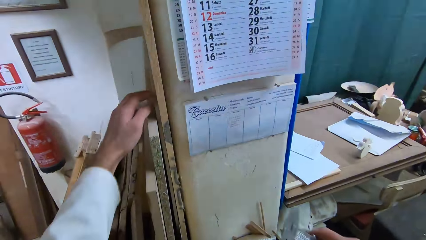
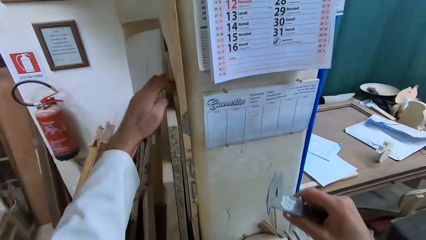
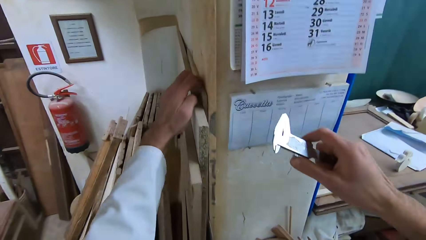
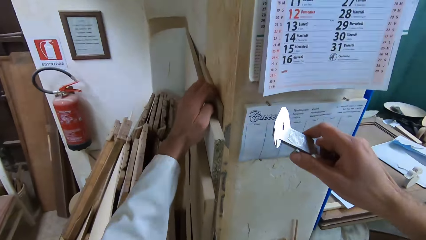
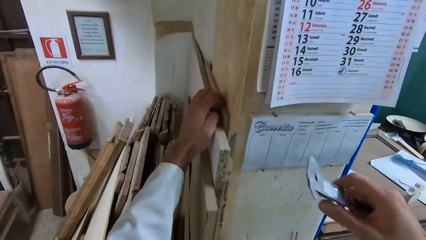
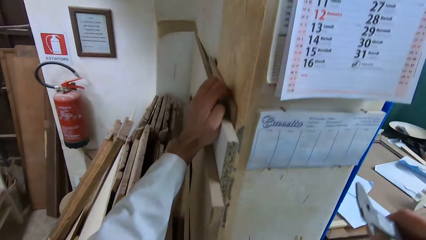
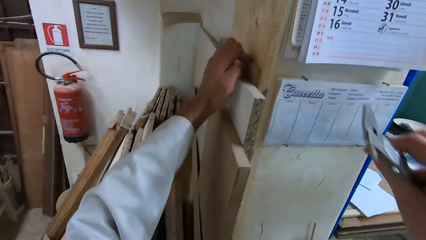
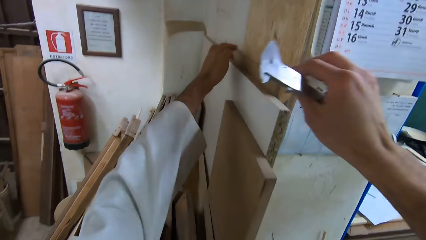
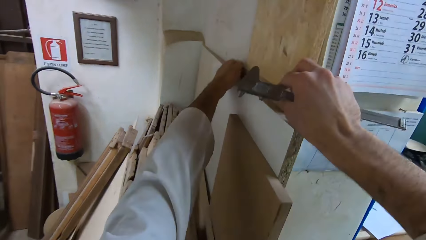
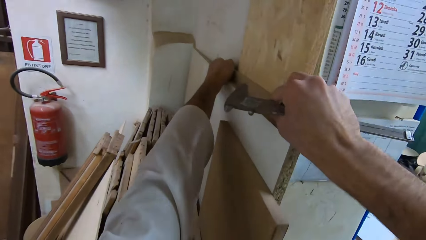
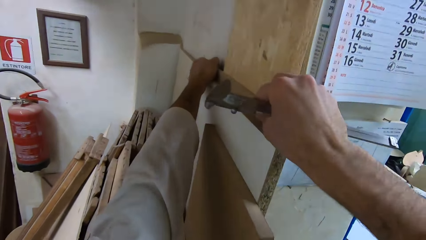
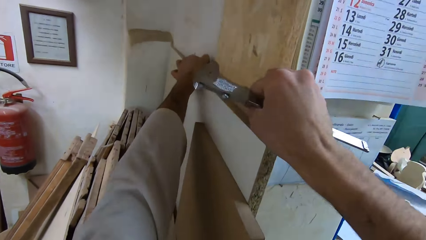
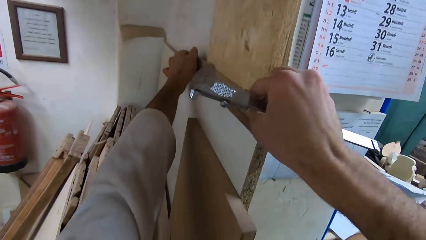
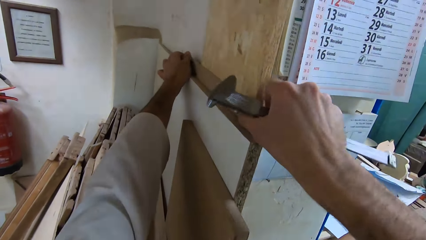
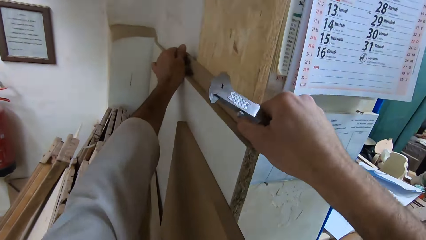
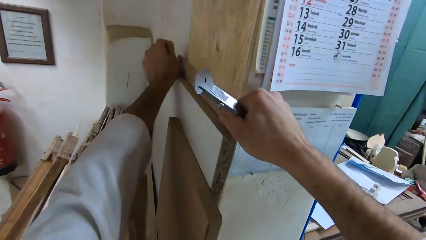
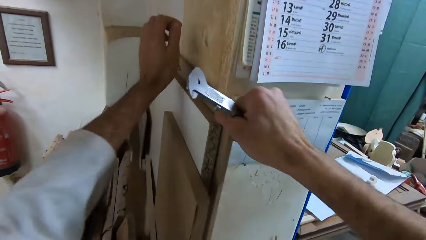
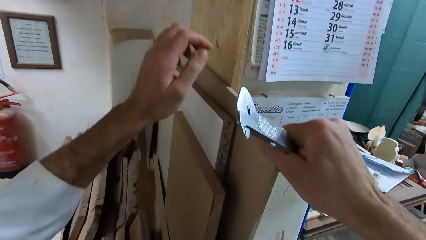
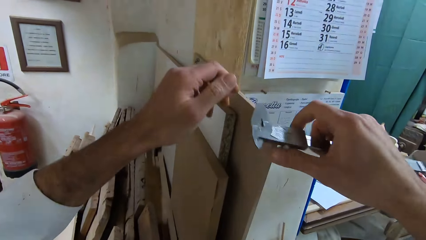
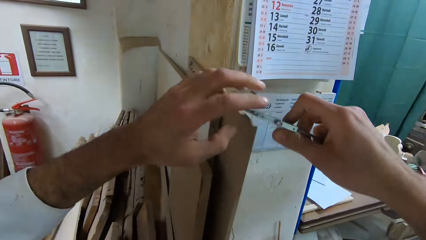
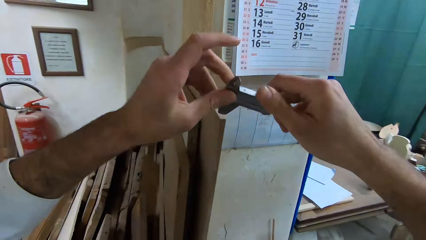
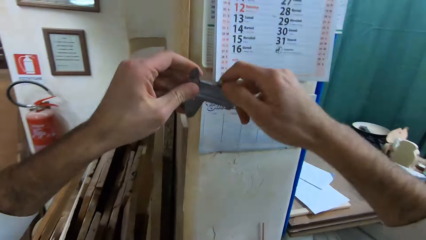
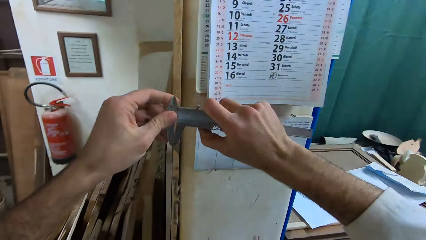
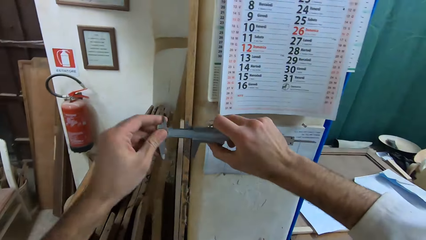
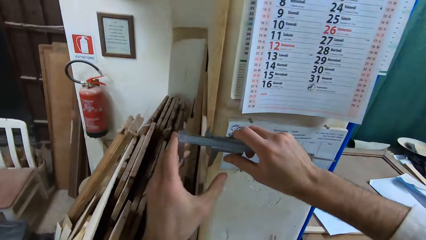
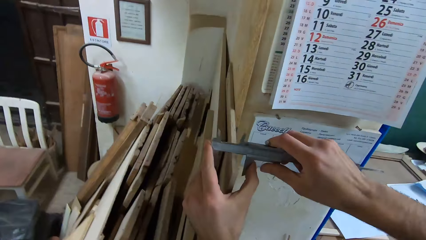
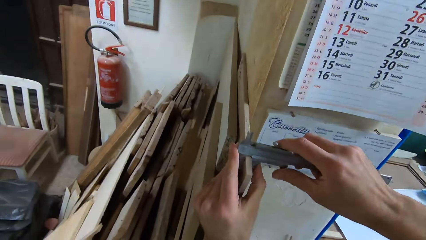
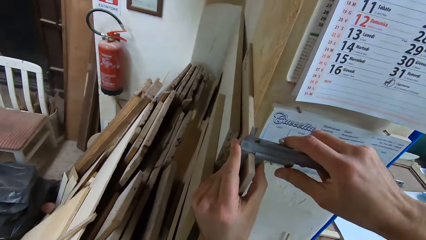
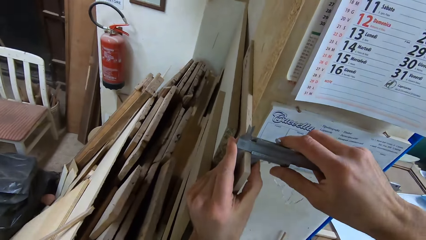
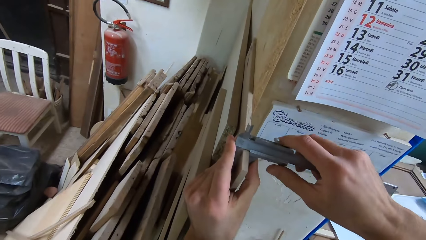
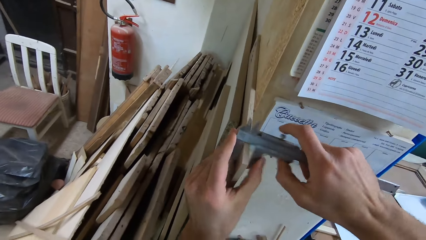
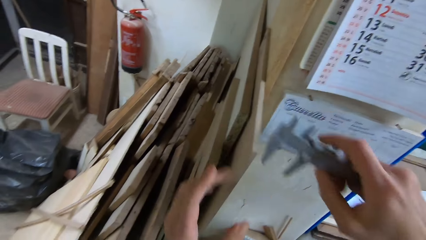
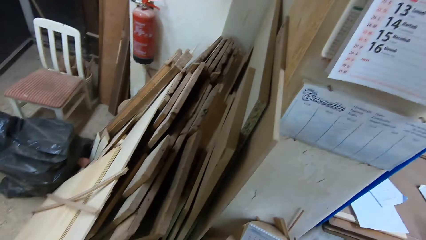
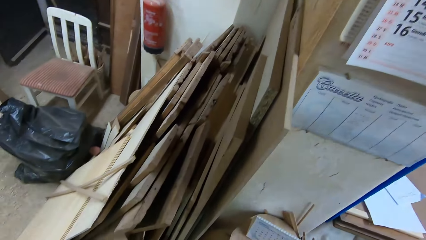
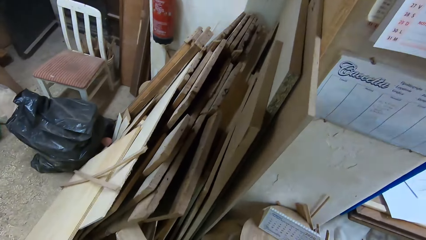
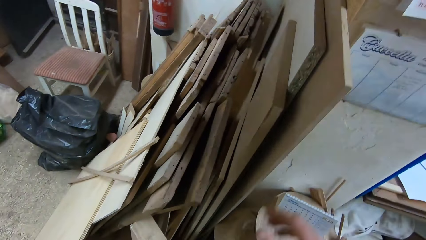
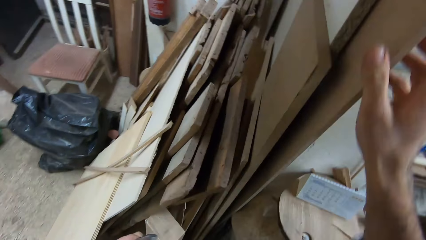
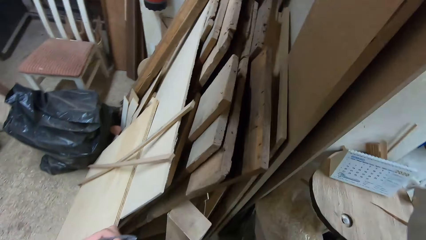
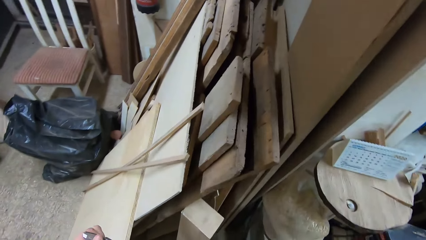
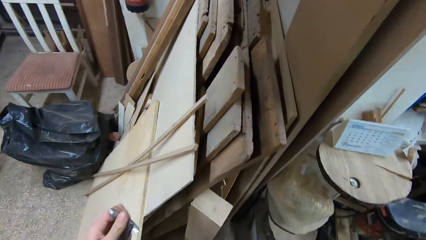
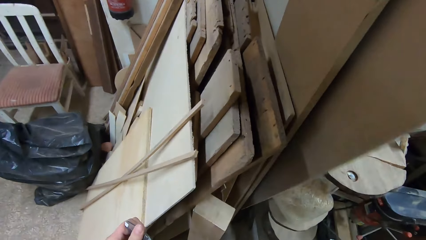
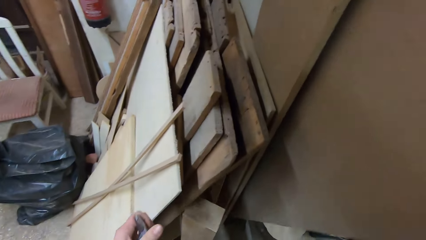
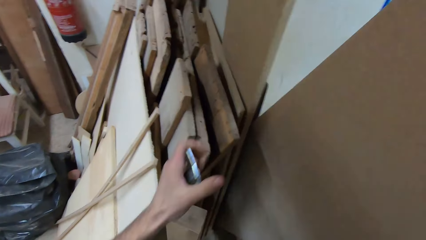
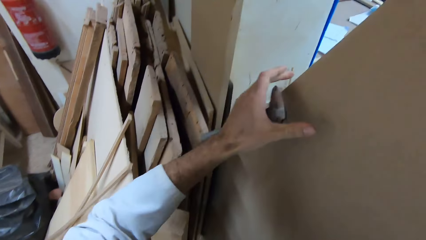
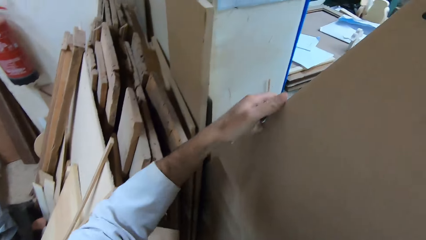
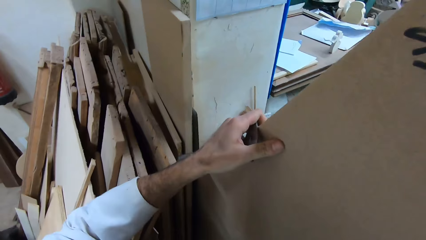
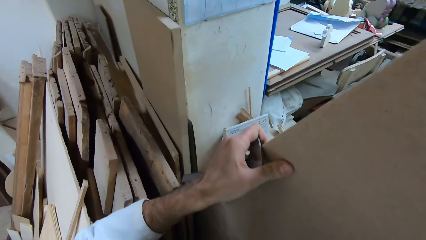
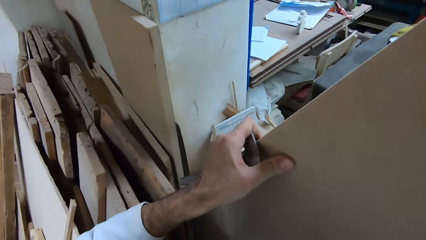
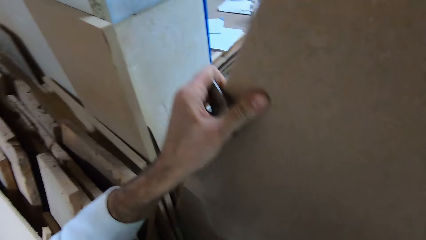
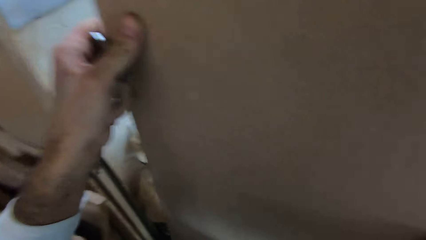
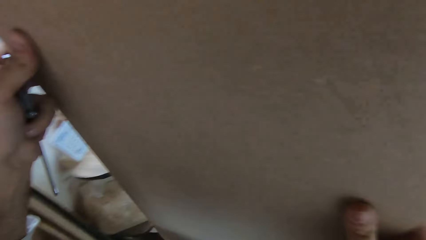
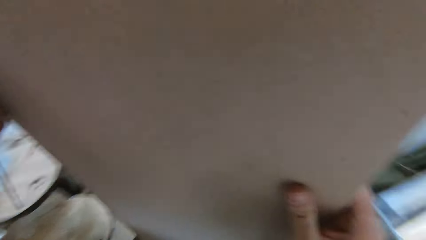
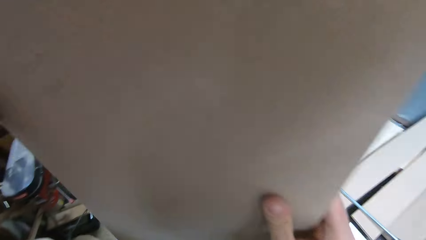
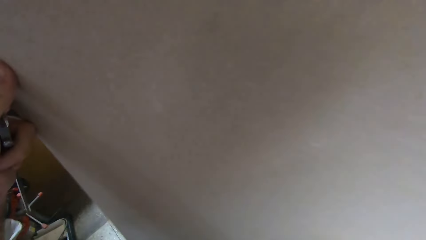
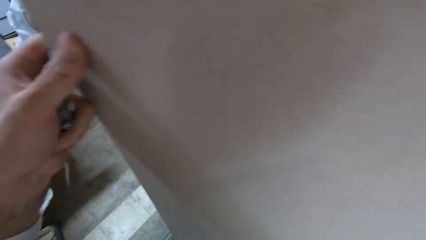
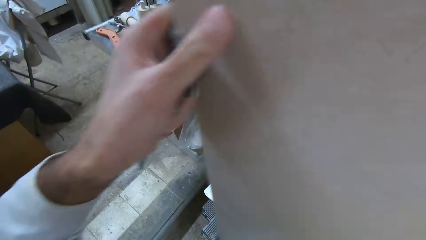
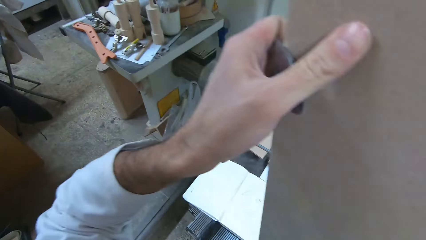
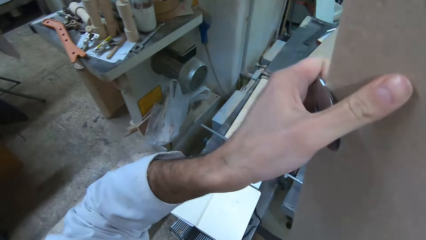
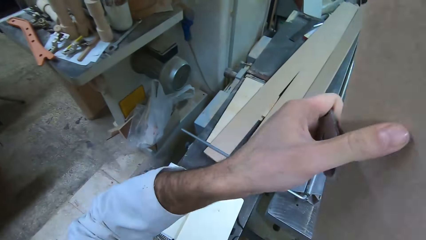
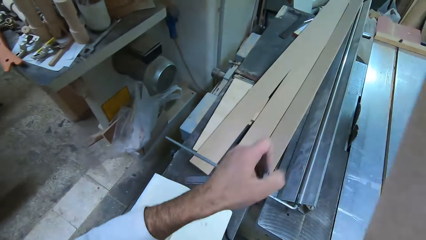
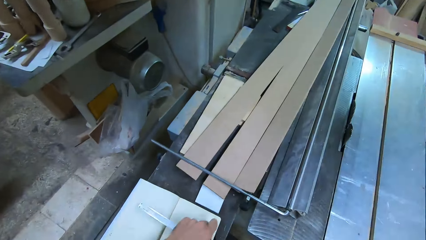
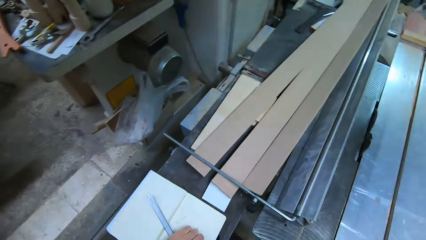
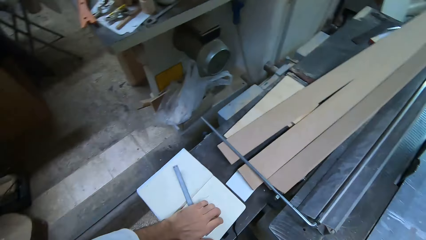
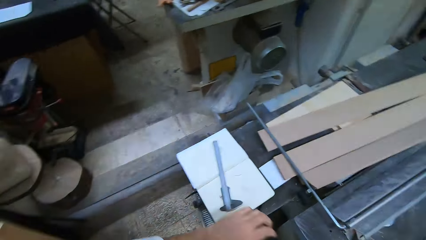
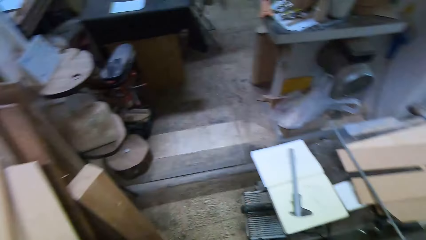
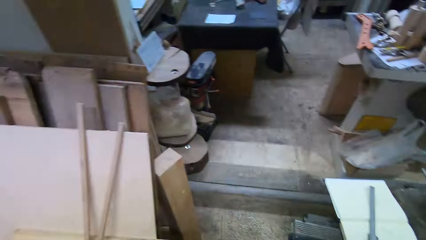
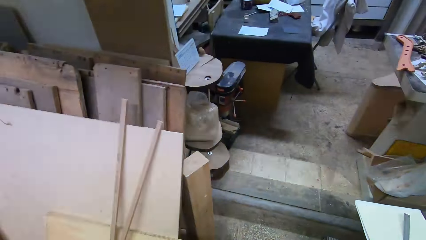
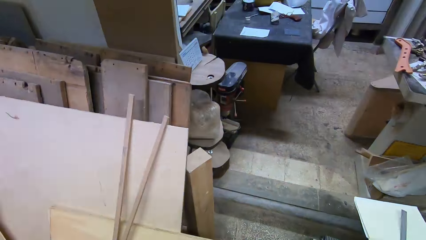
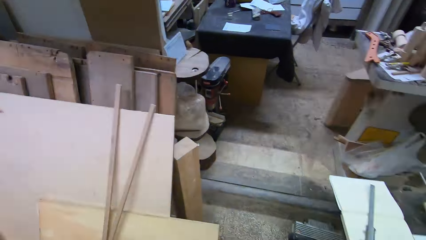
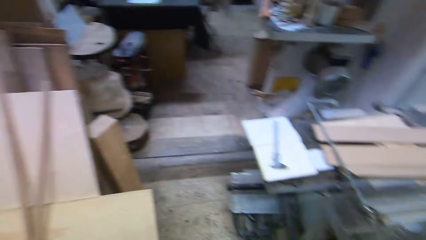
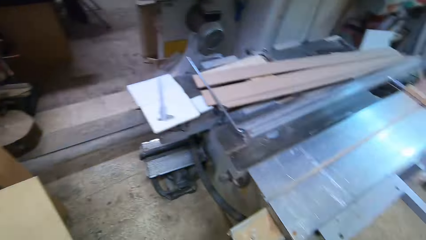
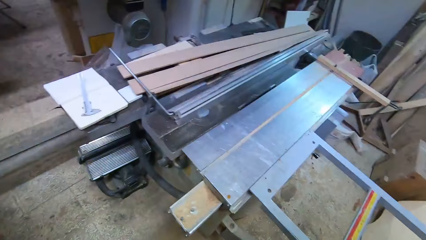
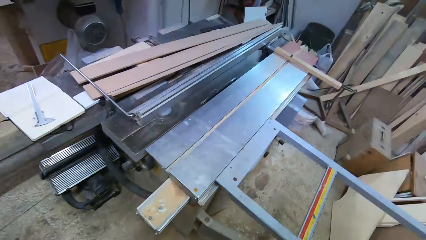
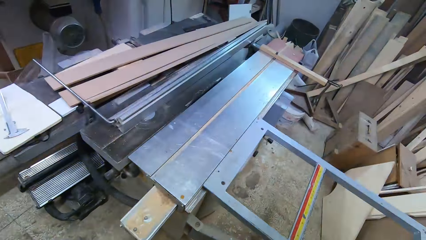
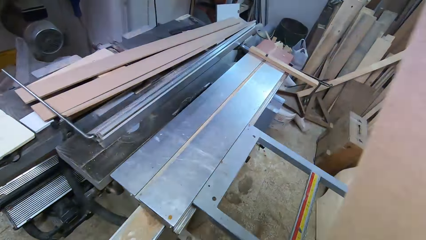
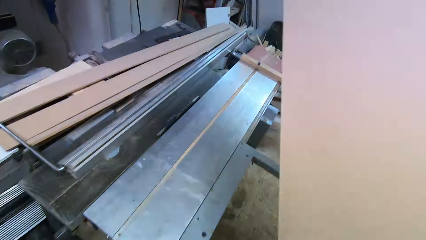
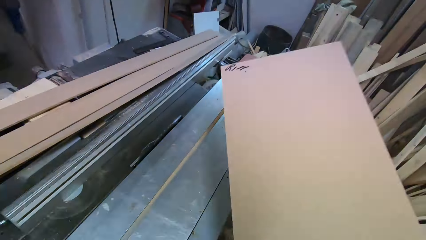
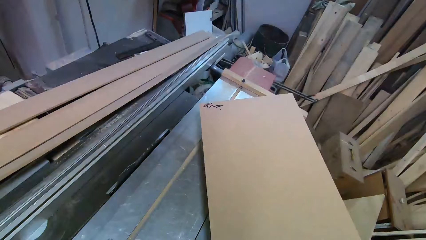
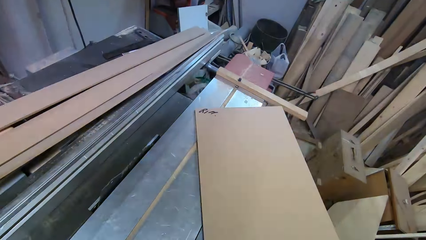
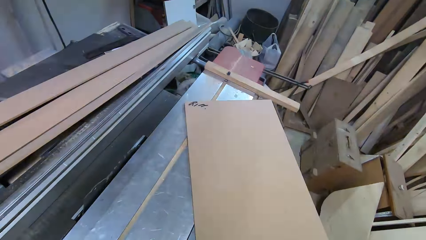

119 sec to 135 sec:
The camera wearer pulls out a plywood from the wall by the shelf. They measure the plywood with the caliper. They pick up the plywood and pull the plywood from the wall. They drop the caliper on the table extension. They look around. They lay the plywood on the table saw.
